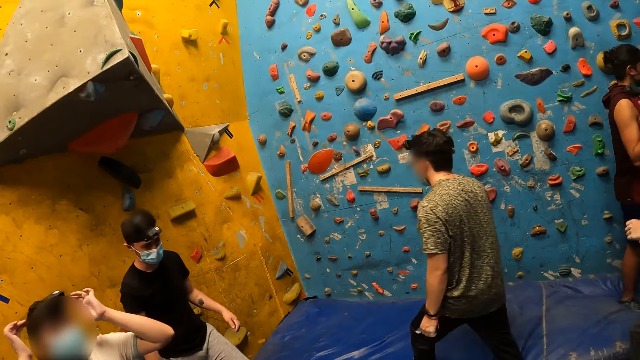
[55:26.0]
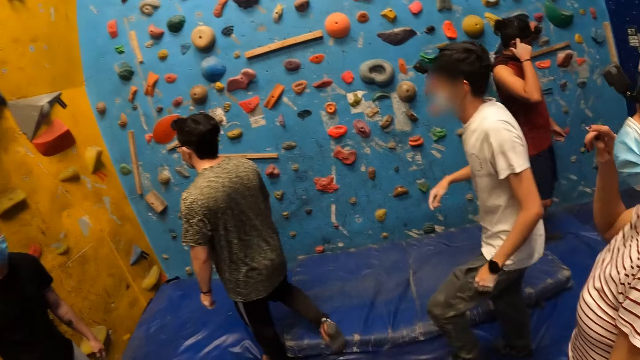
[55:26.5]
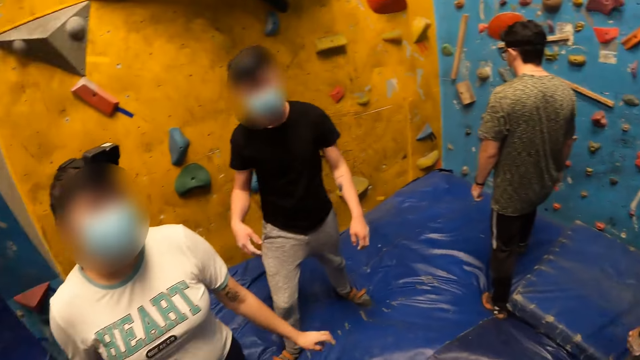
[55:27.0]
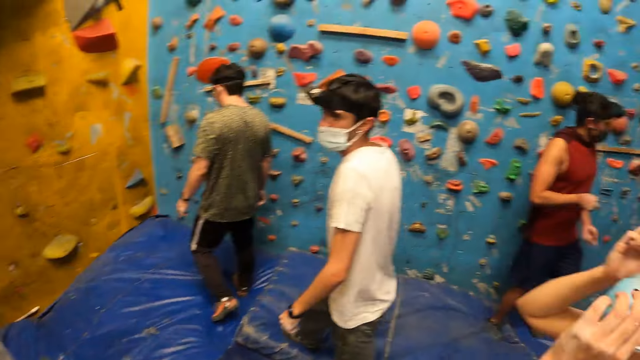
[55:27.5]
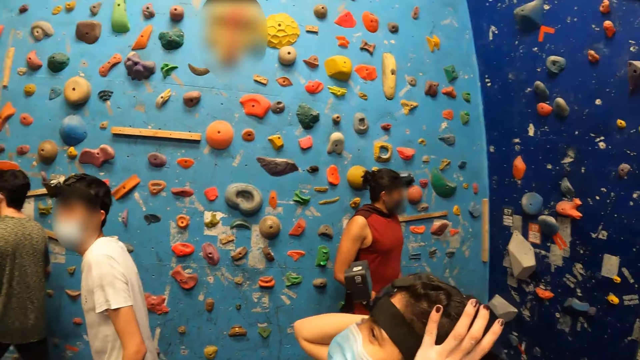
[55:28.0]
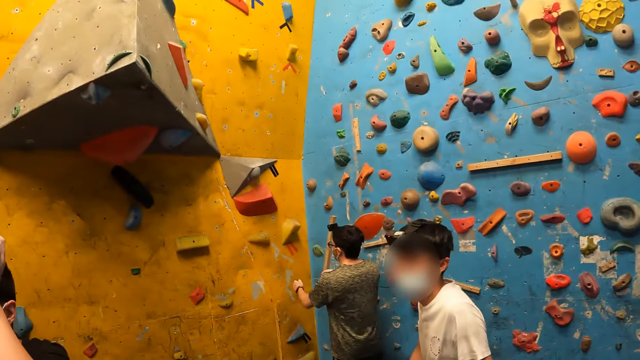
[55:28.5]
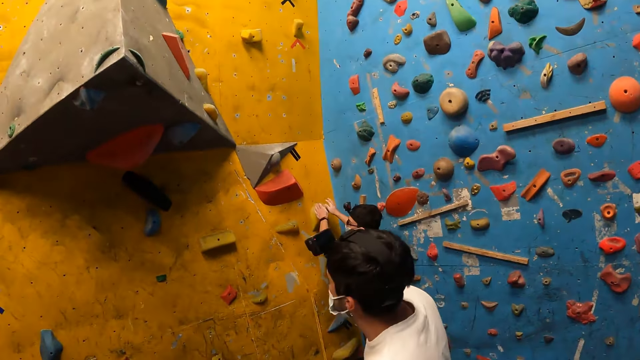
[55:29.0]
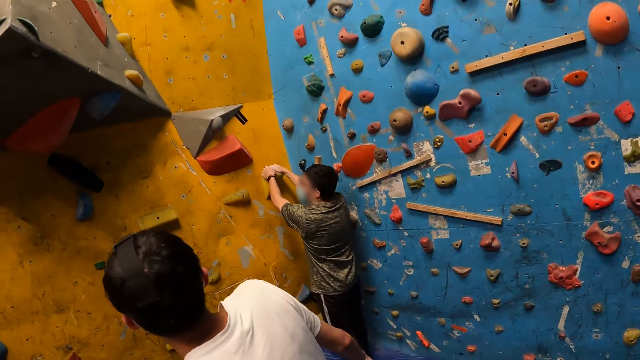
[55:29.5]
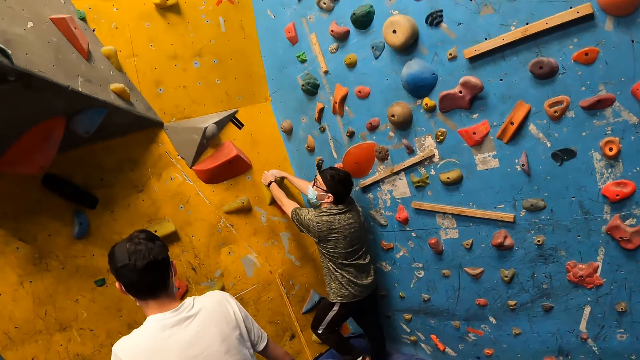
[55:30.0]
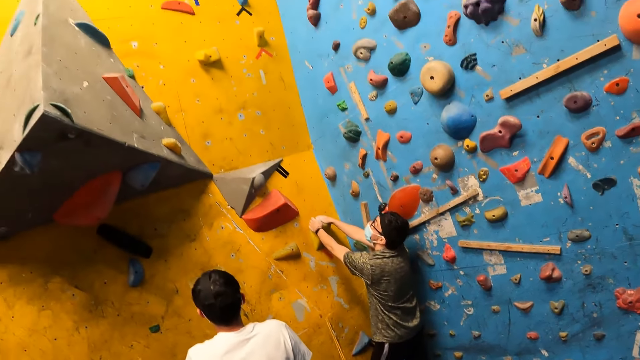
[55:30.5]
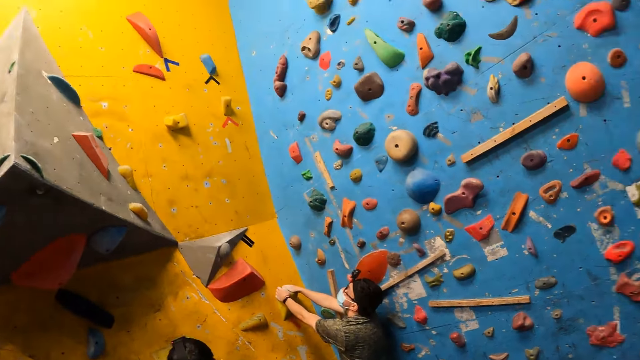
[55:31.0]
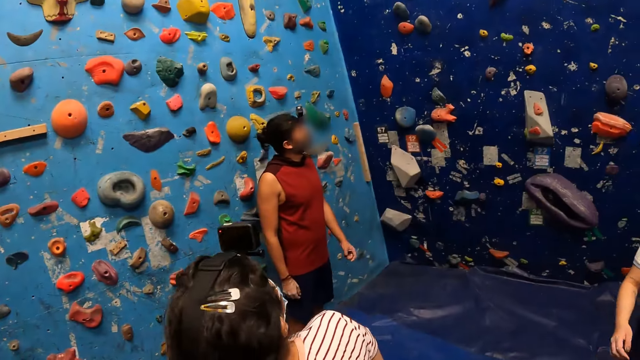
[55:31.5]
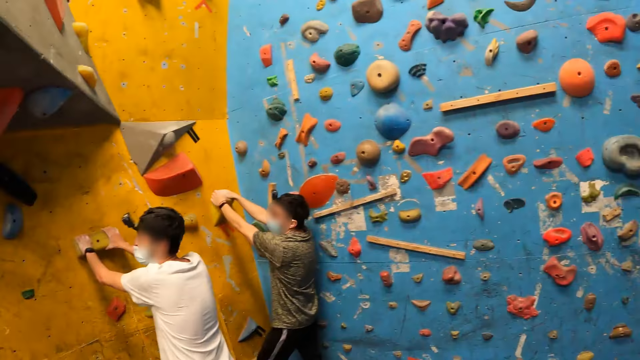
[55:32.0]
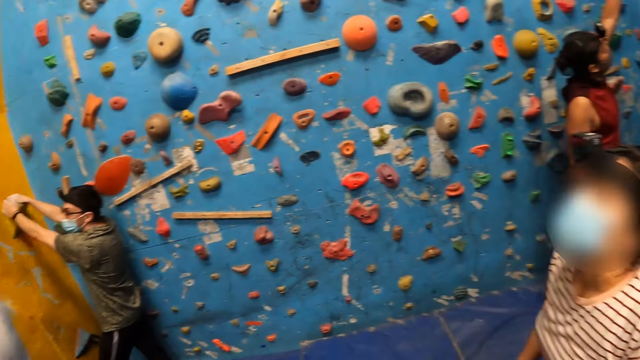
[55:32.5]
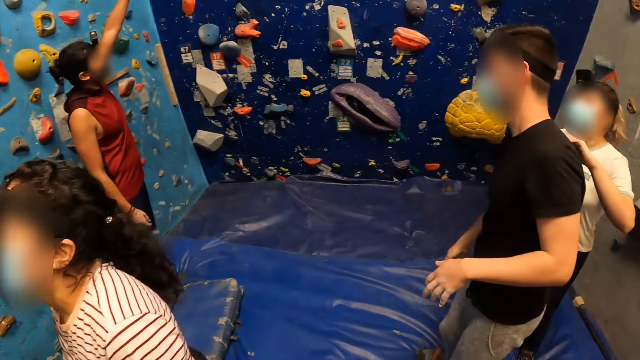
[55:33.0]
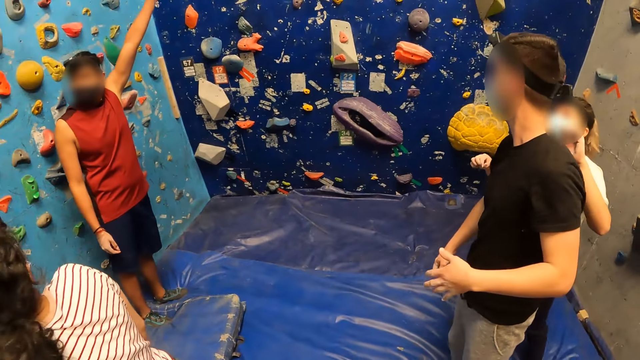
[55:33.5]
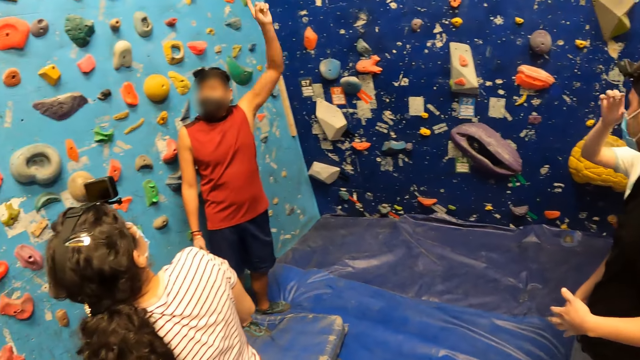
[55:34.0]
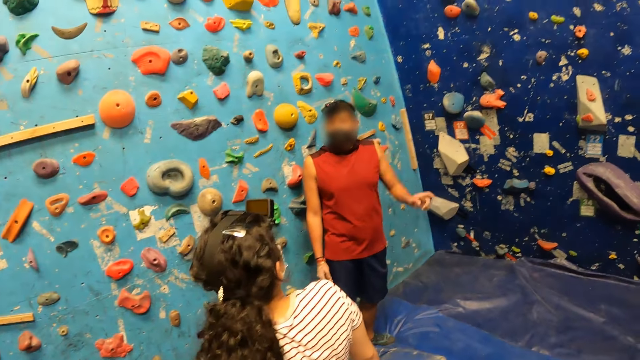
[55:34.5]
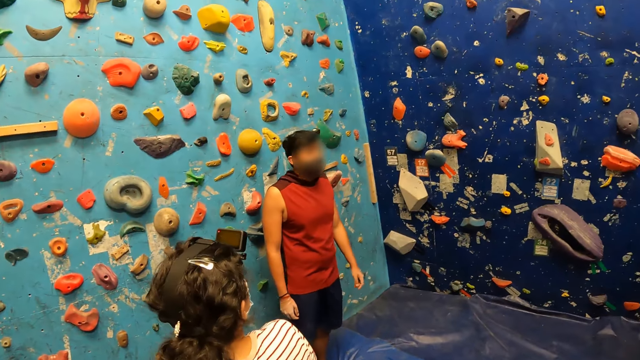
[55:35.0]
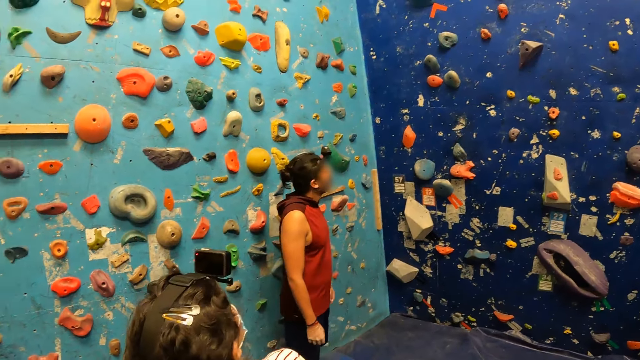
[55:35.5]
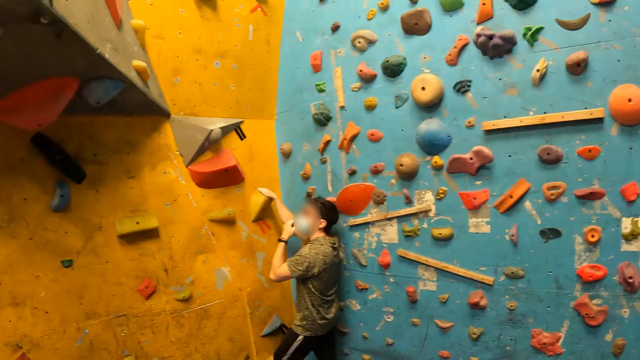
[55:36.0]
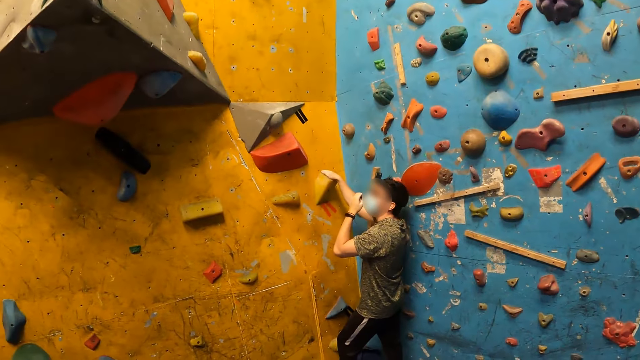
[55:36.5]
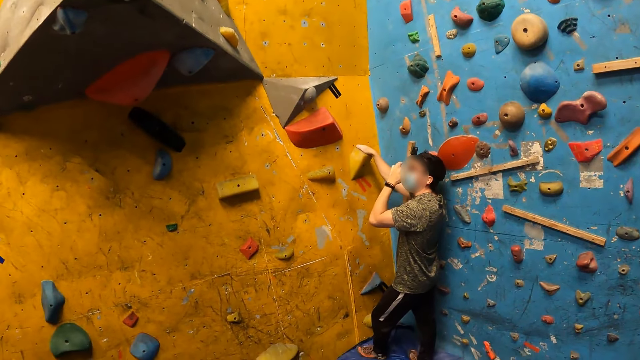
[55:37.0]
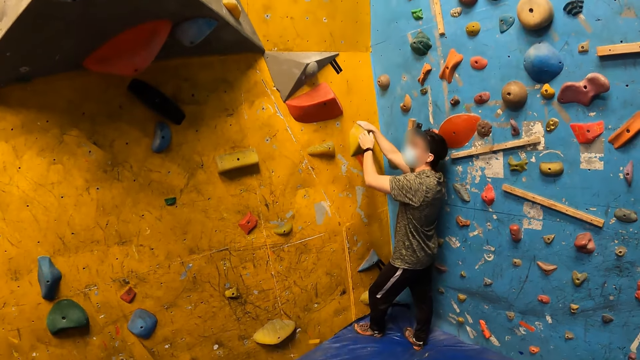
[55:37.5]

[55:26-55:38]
A man holds a grip on the wall with both hands.

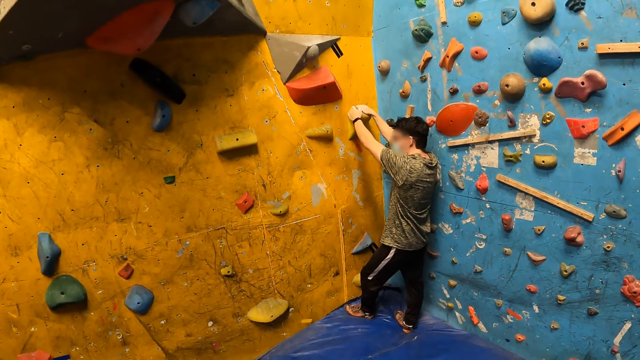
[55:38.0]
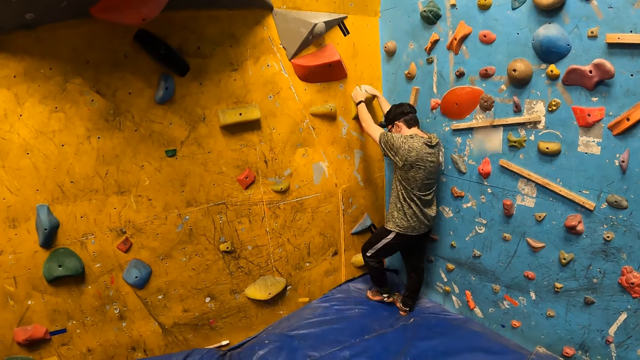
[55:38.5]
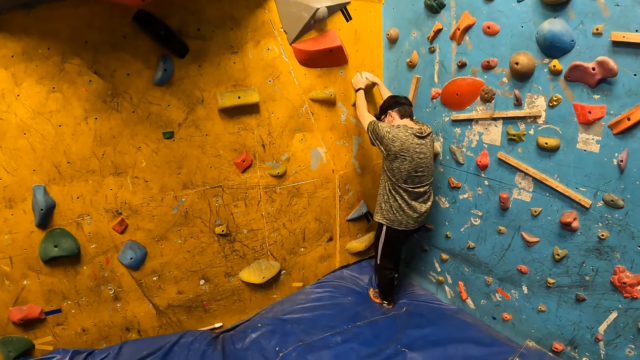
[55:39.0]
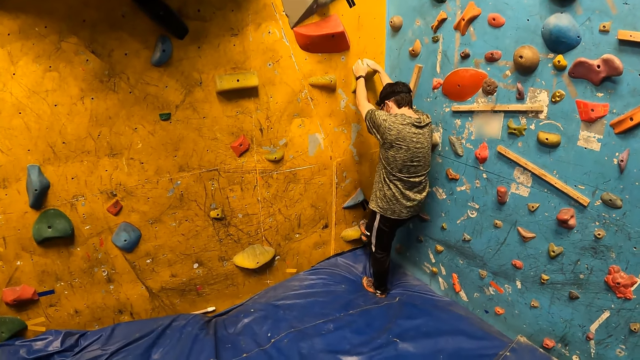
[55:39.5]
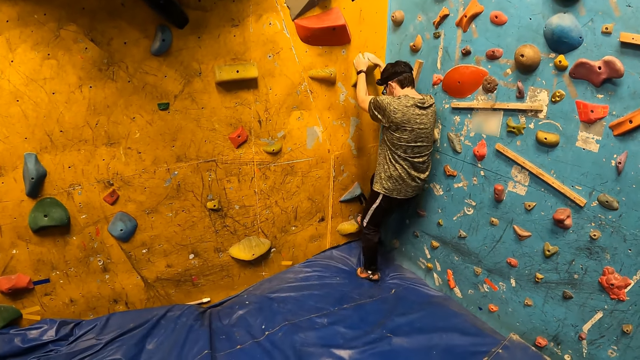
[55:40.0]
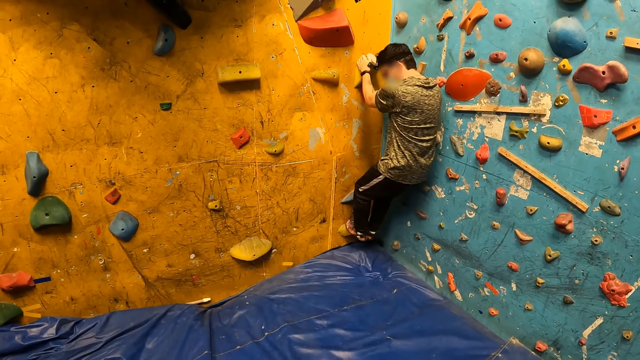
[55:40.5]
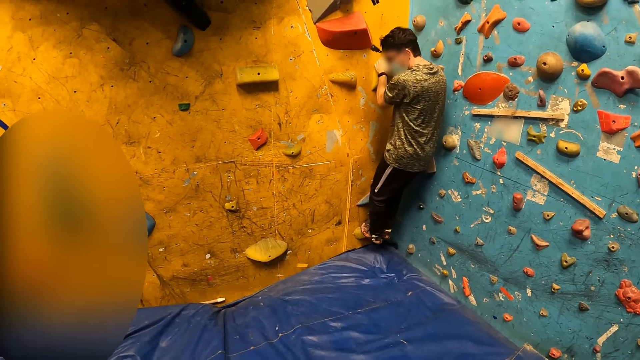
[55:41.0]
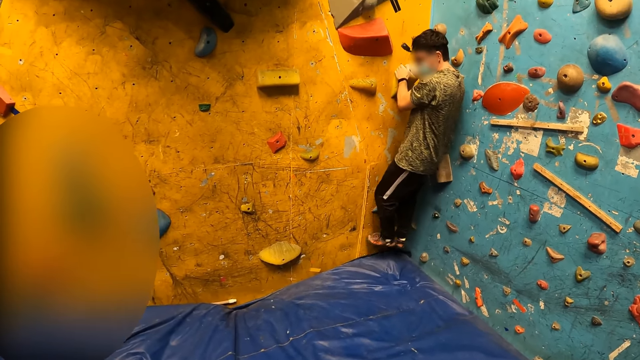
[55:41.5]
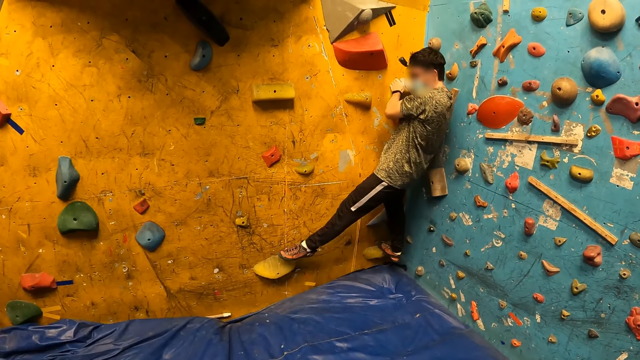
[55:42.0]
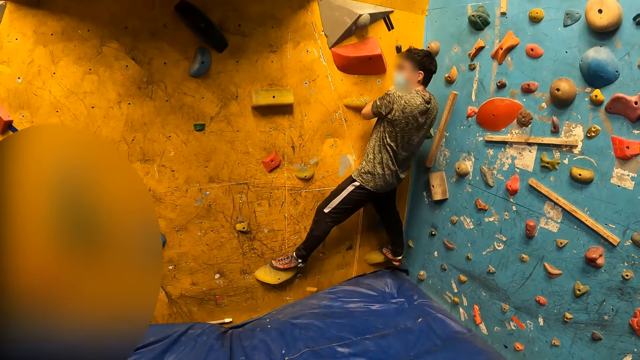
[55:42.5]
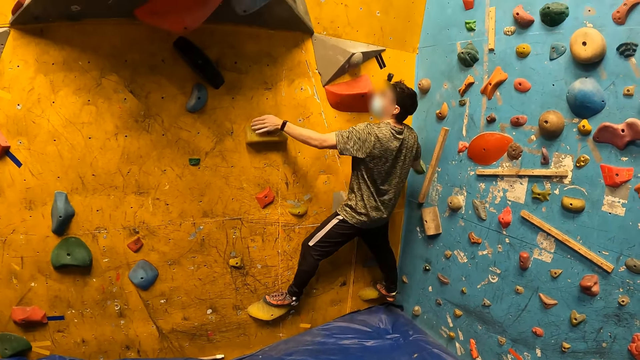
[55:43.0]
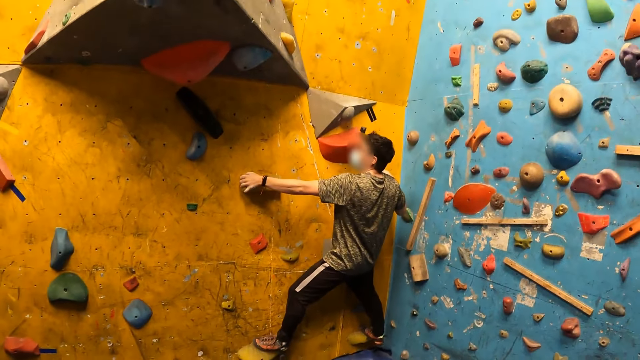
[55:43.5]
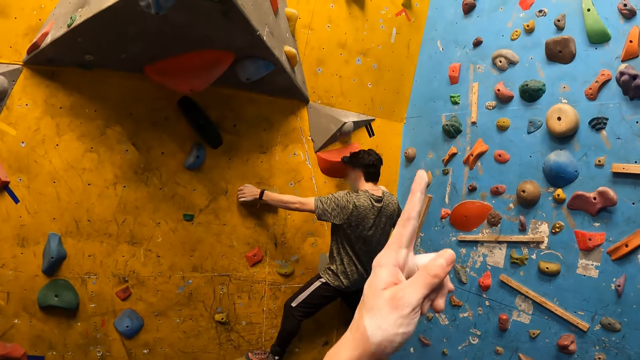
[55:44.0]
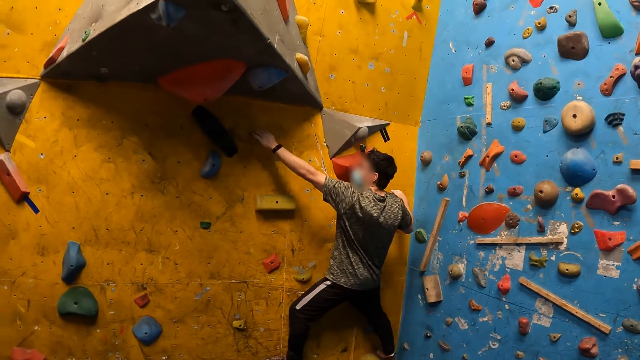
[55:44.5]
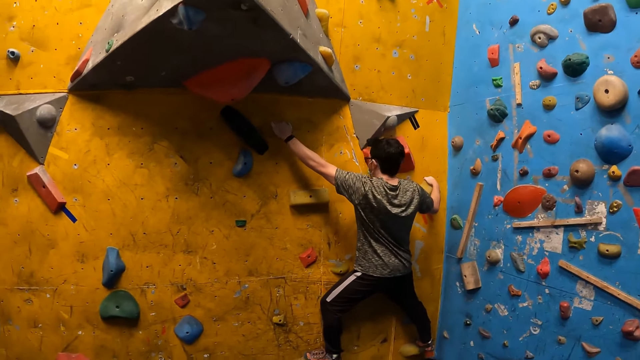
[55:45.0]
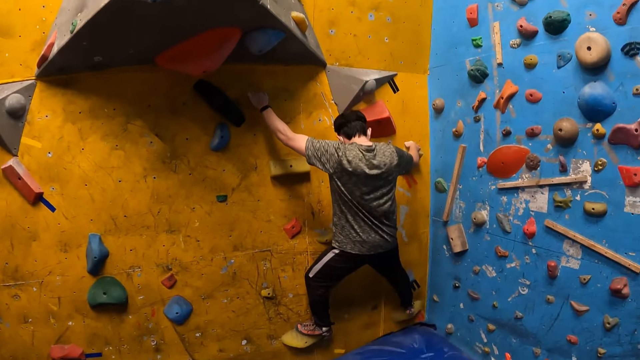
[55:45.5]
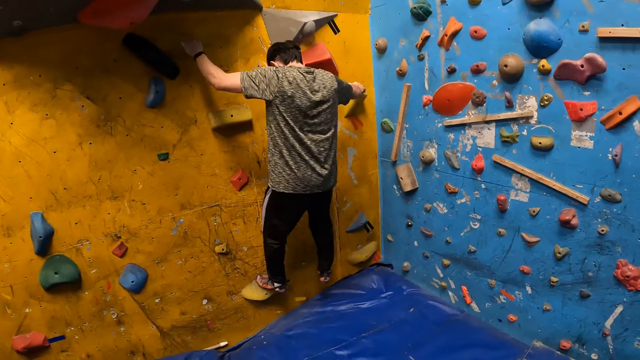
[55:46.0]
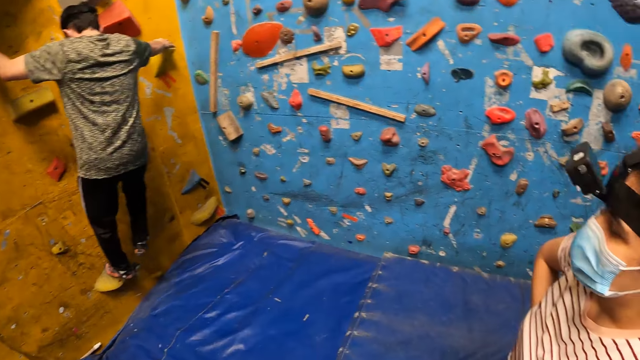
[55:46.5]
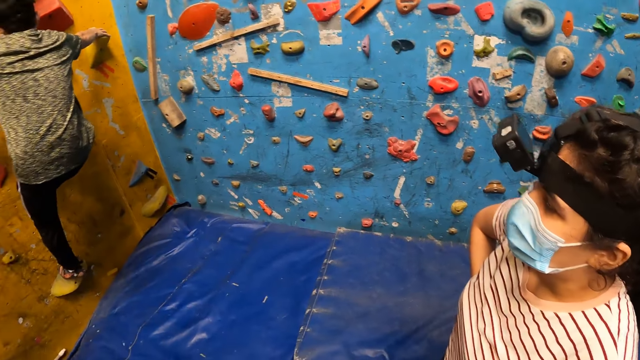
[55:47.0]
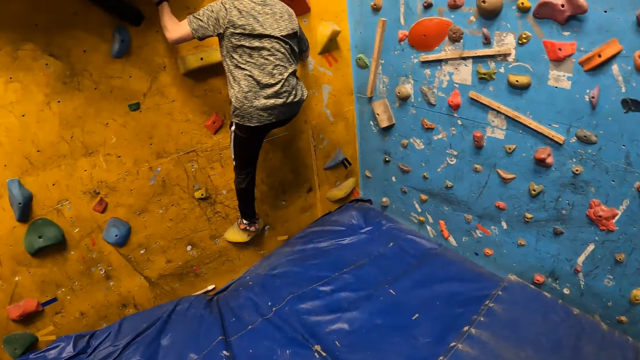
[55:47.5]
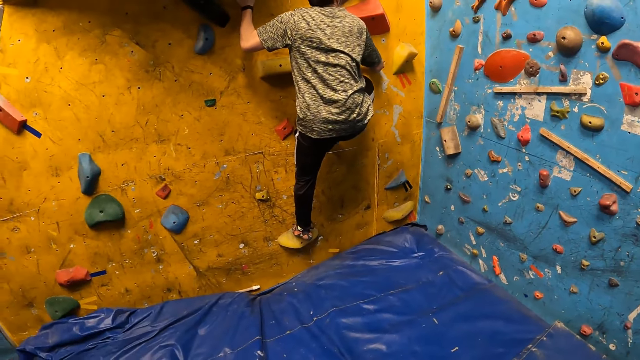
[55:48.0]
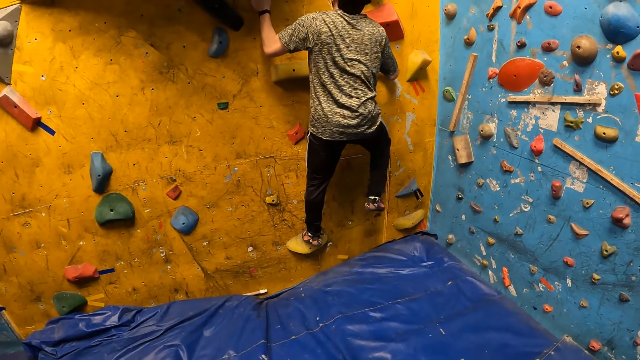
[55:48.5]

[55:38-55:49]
The man climbs the wall with both hands and legs. The camera wearer looks at the man.
